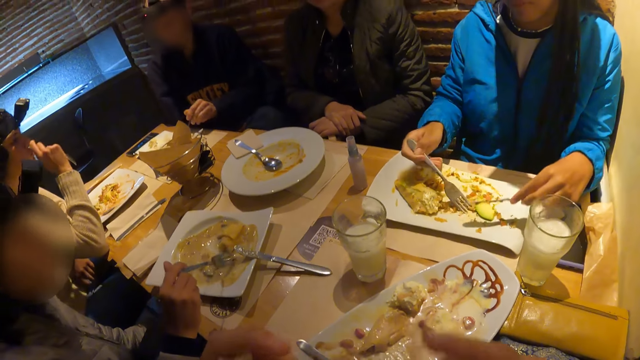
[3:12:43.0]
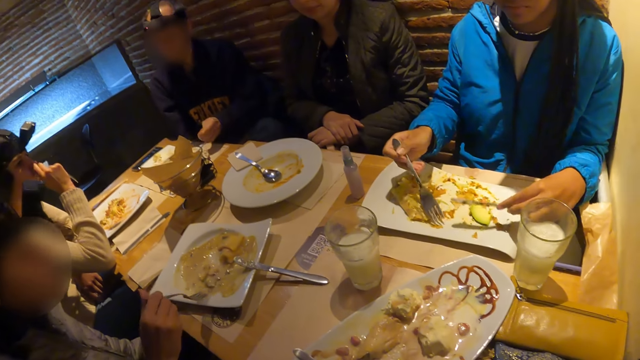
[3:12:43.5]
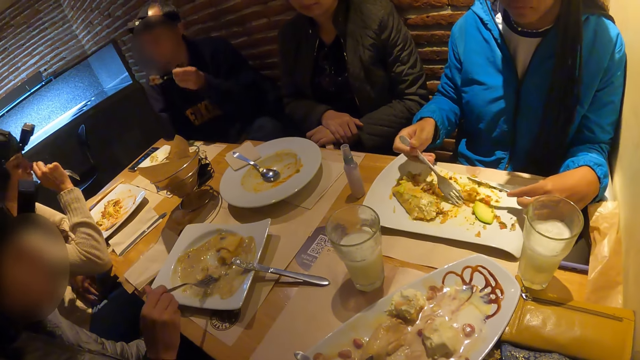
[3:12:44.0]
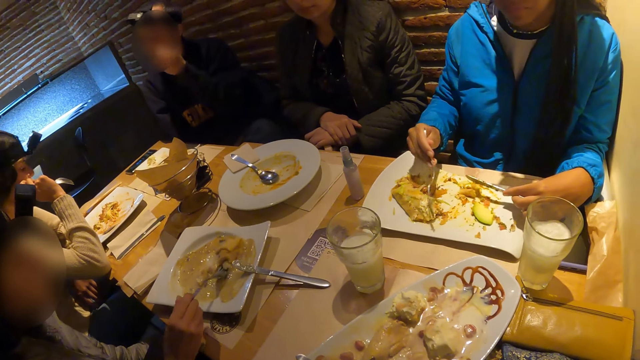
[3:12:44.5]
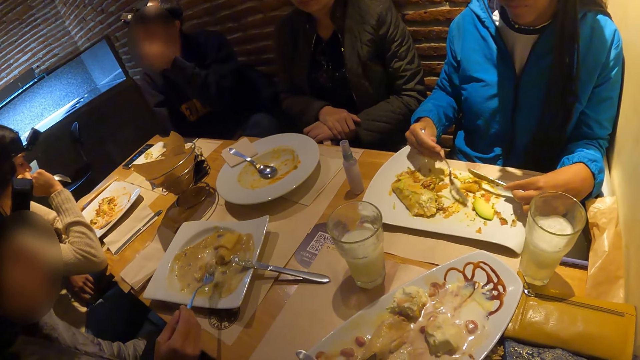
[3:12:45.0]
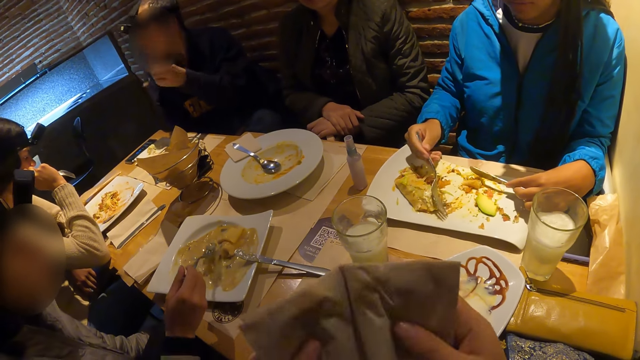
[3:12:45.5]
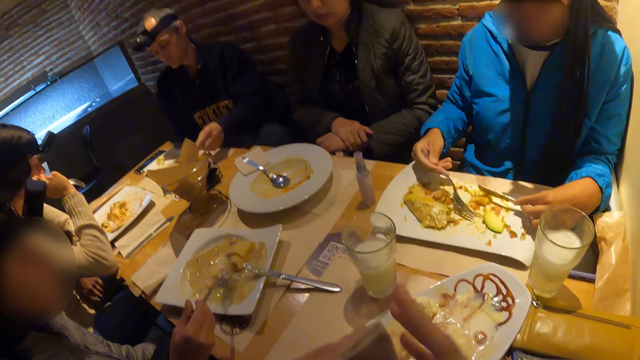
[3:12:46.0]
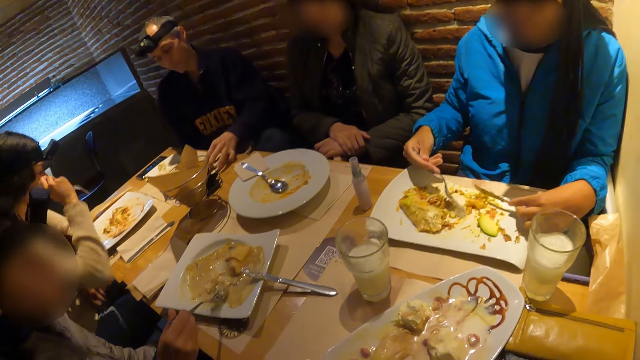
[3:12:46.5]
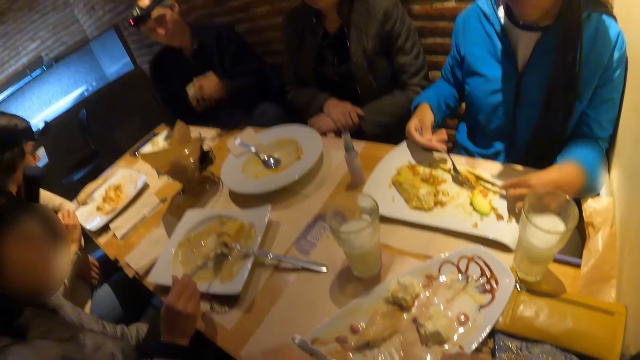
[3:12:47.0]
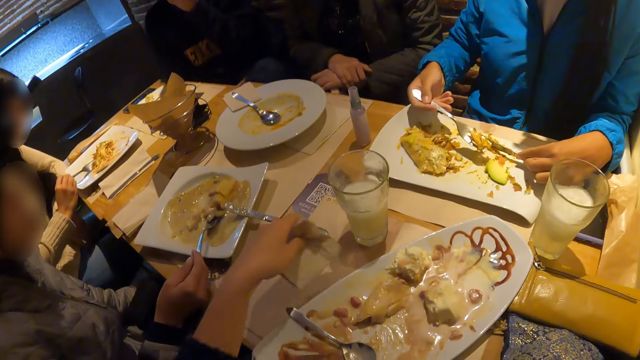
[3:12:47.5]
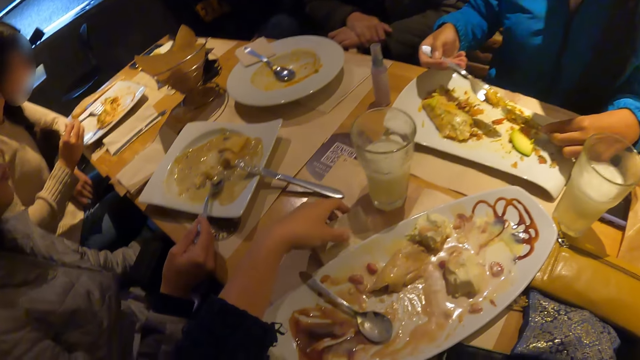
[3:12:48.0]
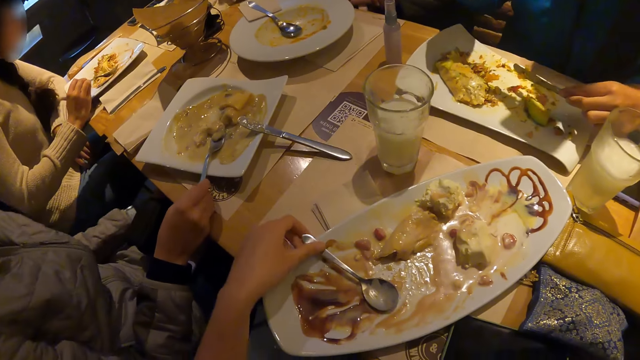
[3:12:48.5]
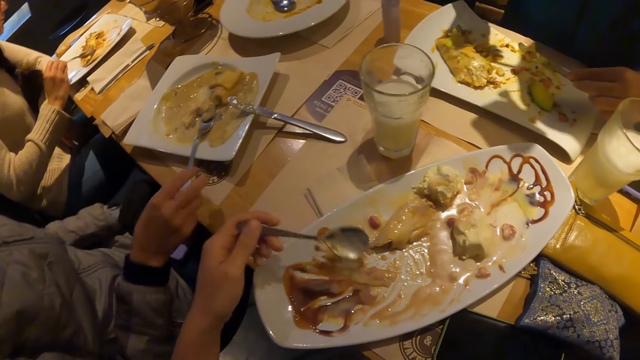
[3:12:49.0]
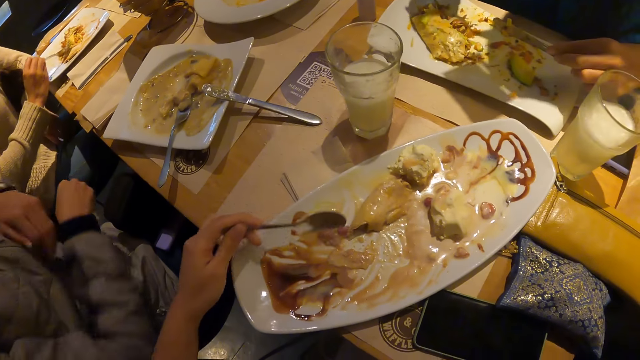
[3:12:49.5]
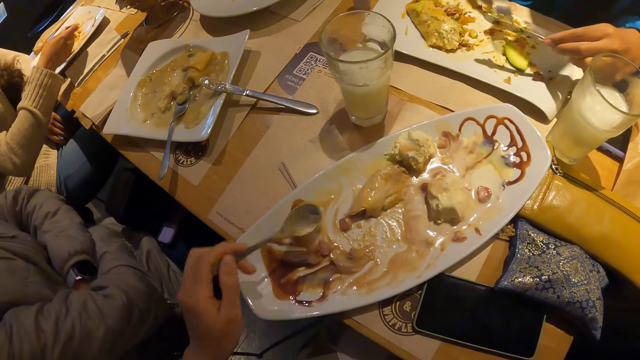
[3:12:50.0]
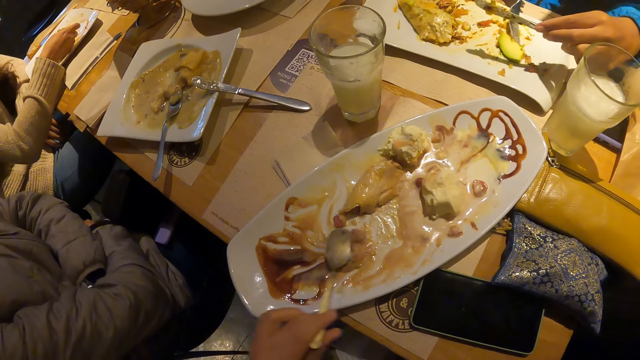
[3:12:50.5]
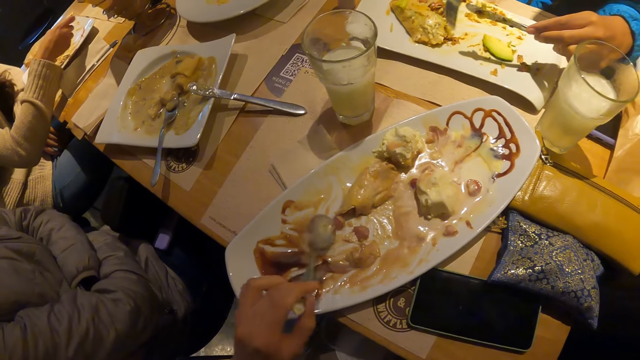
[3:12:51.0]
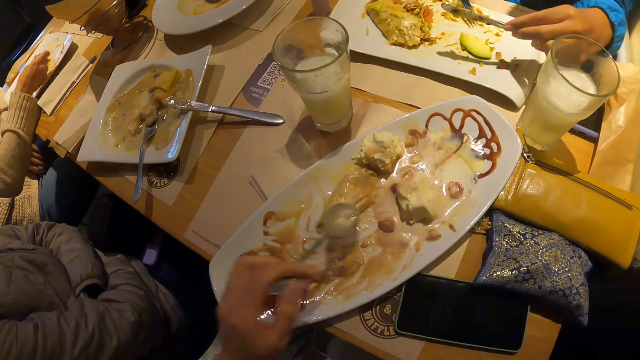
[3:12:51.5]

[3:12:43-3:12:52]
The camera wearer wipes his mouth with a napkin in both hands. He holds the napkin. He drops the napkin in his left hand on the table. He scoops food with a spoon.

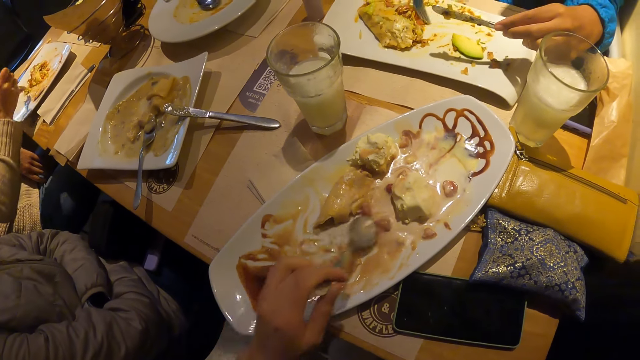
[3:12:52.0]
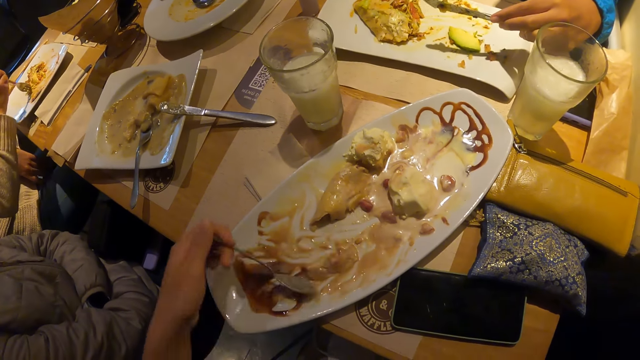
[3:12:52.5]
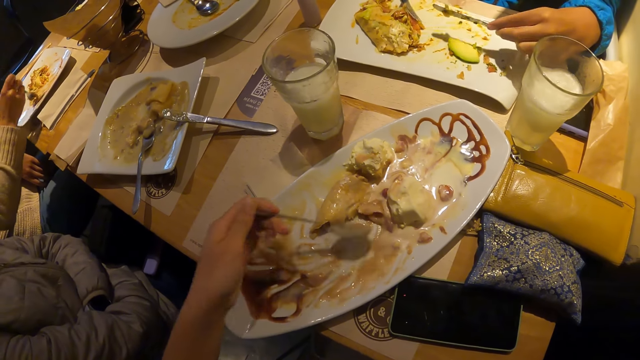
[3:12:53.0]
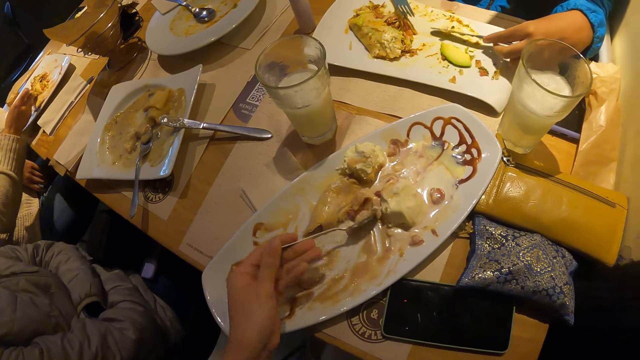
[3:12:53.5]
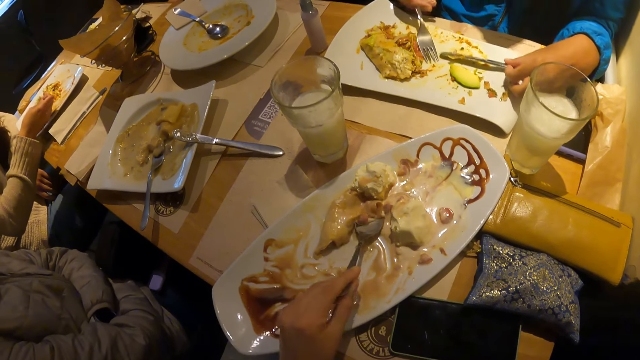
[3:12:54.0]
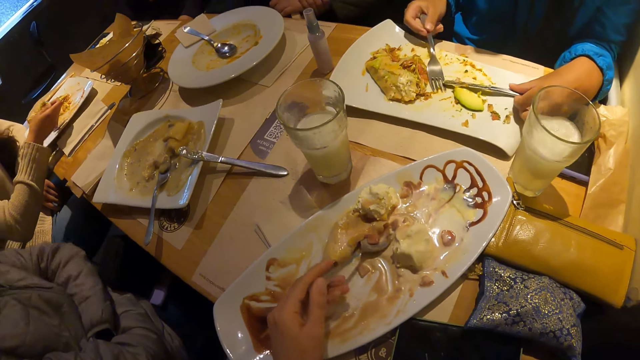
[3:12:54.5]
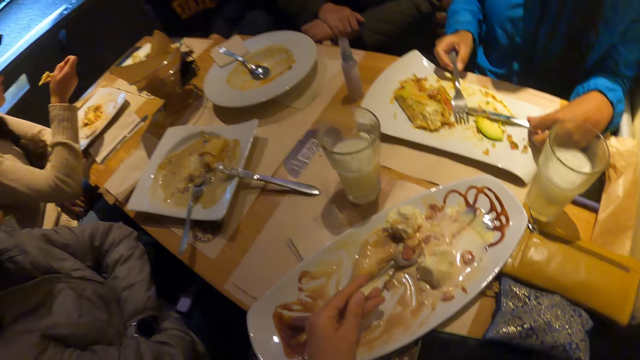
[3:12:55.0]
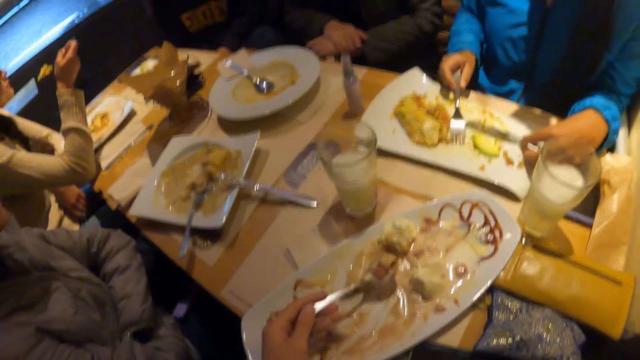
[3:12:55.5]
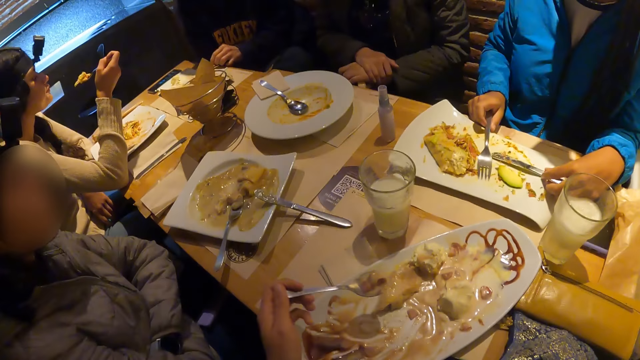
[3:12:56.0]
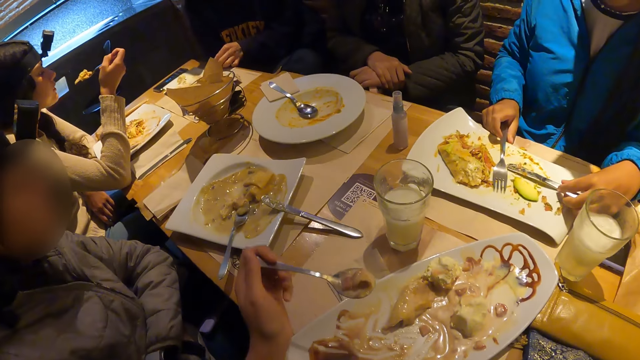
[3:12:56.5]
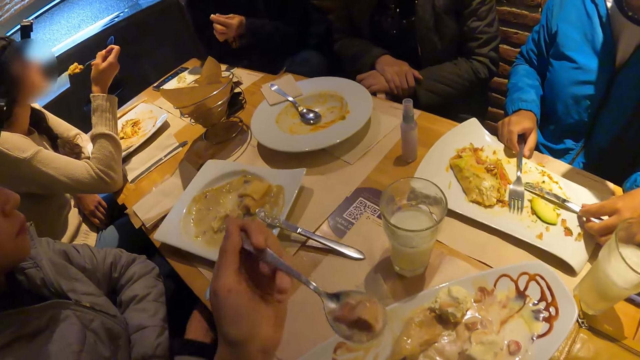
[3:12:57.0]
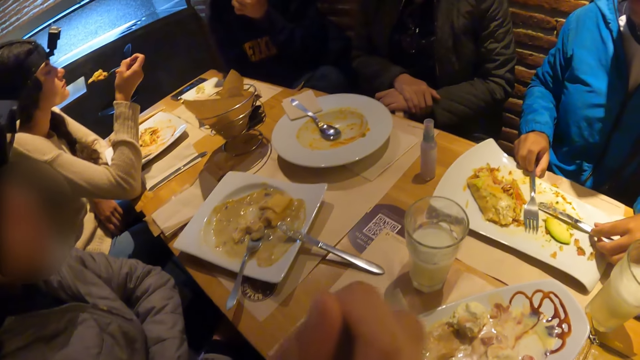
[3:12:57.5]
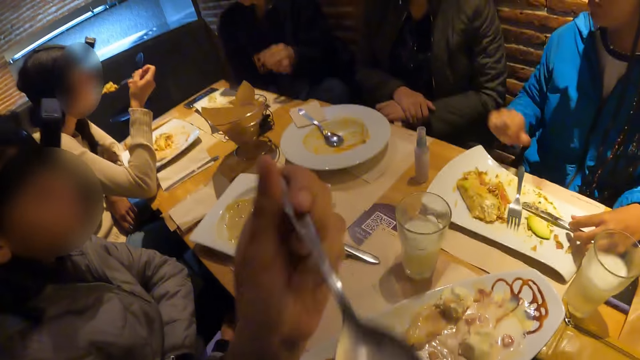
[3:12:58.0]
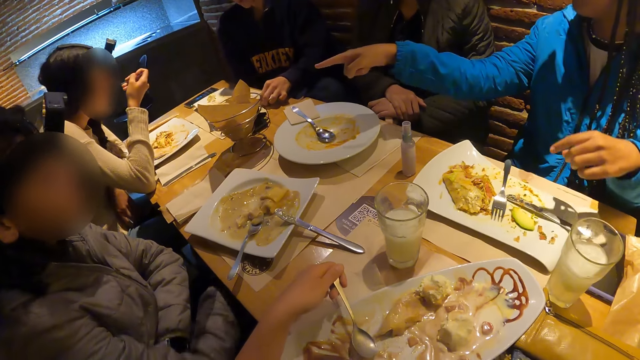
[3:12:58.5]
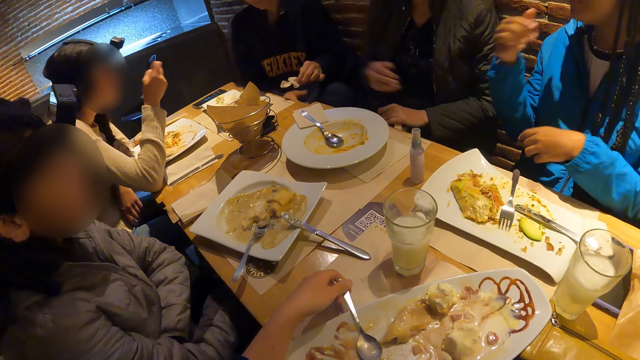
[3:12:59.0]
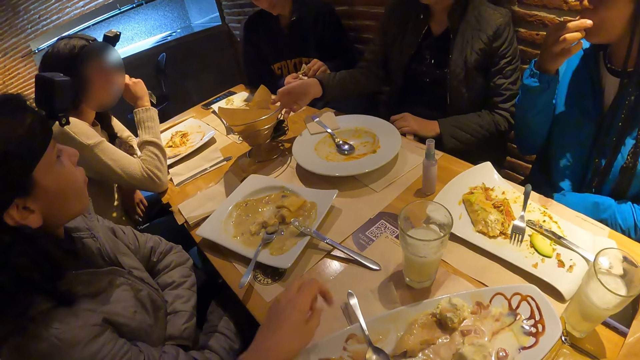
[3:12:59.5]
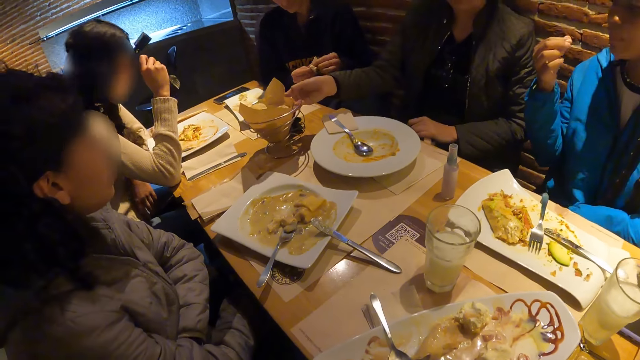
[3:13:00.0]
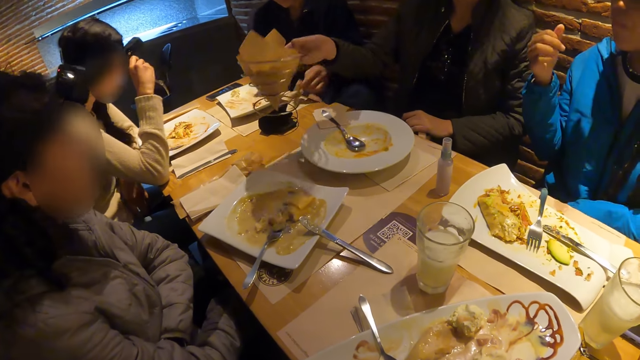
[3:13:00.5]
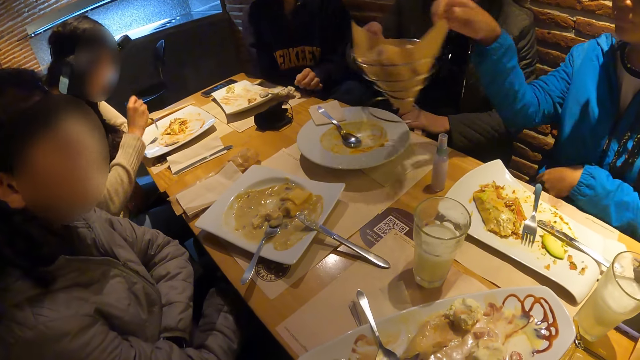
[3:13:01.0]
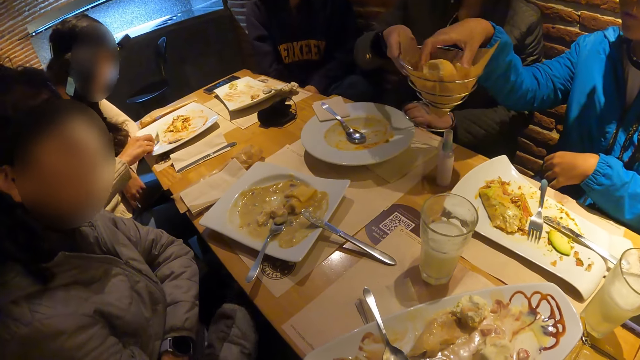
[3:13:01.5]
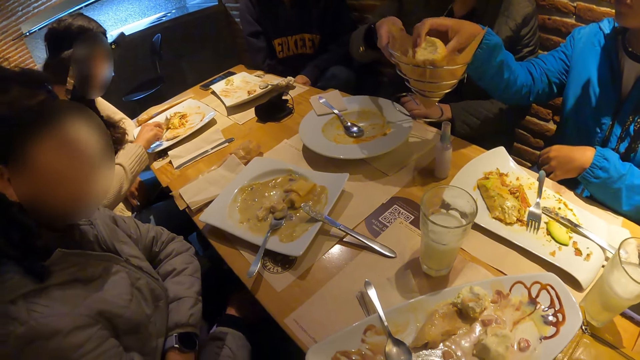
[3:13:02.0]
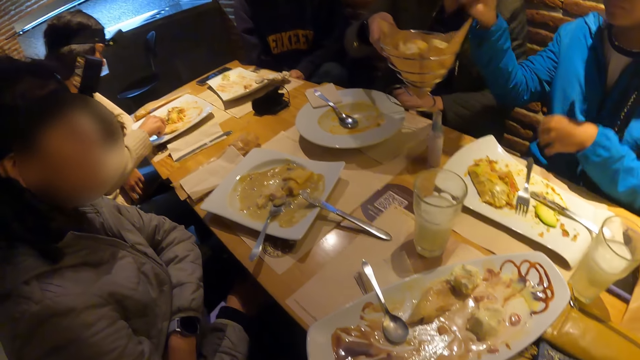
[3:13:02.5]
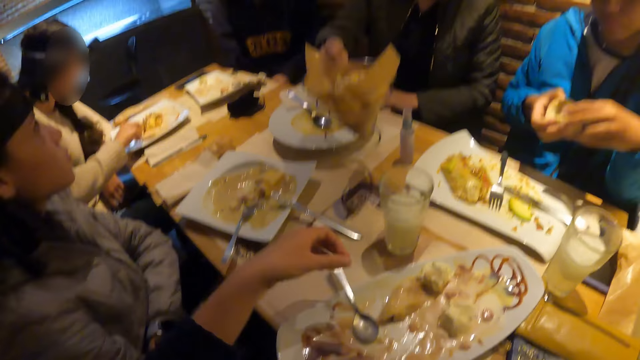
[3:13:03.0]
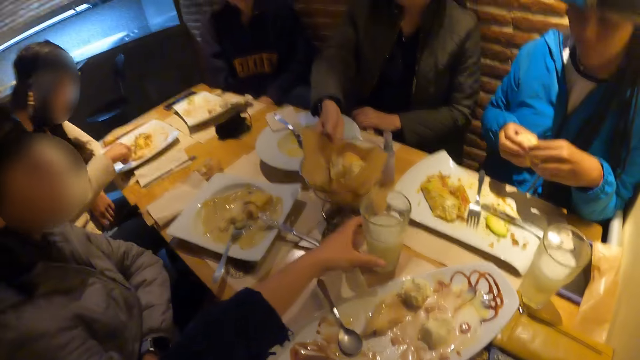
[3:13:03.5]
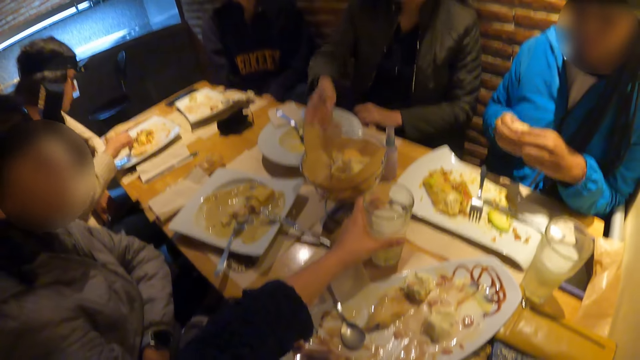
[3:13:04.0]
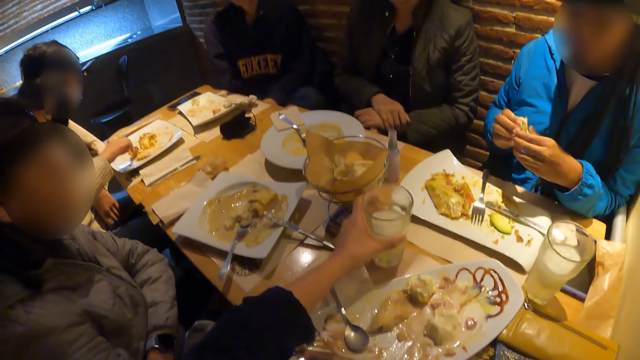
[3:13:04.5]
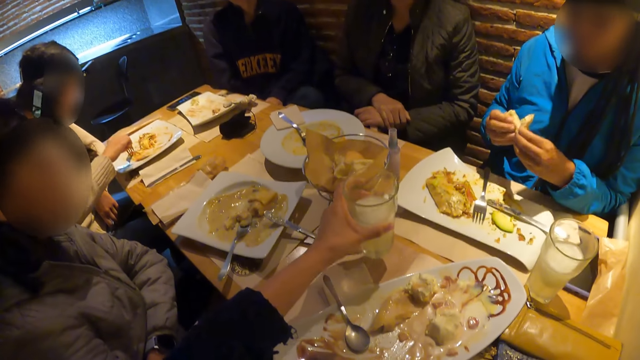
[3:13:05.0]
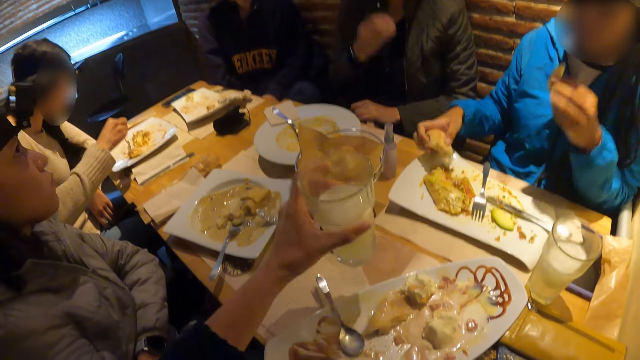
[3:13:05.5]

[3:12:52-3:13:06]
The camera wearer moves food with a spoon. He takes ice cream on the plate with the spoon in his left hand. He eats the ice cream from the plate with a fork in his right hand. He puts the spoon on the plate. The woman interacts with the group of people, picks bread from a basket with her right hand, and cuts the bread with both hands. The camera wearer lifts the cup on the table with his left hand.
